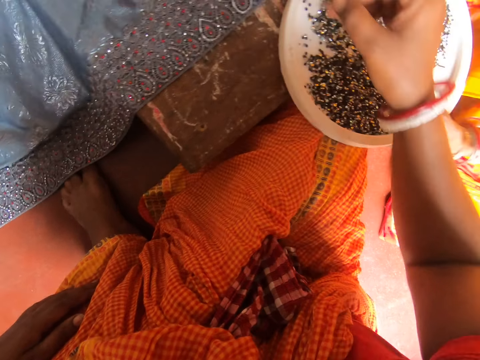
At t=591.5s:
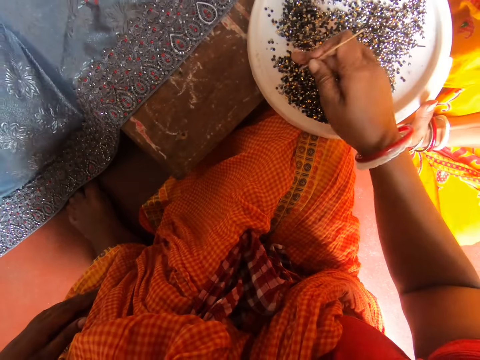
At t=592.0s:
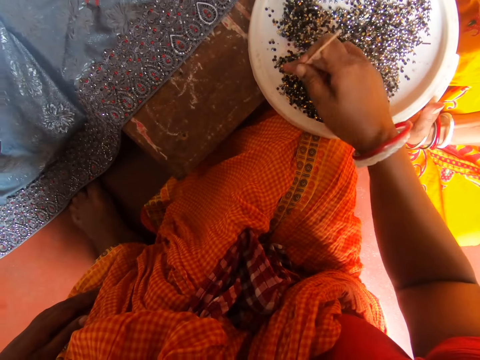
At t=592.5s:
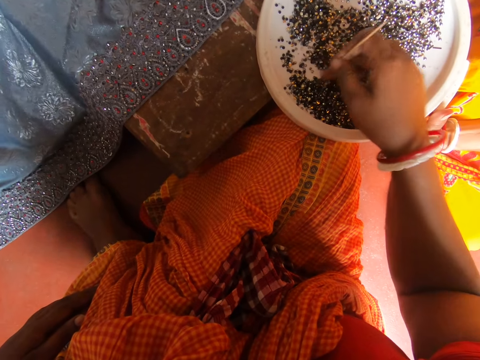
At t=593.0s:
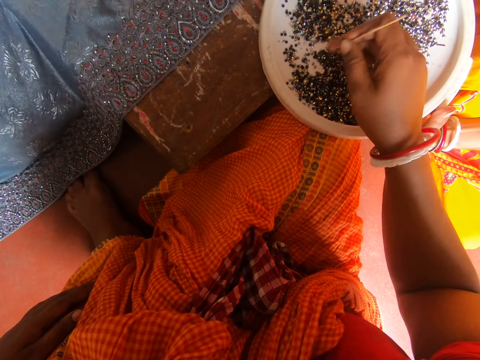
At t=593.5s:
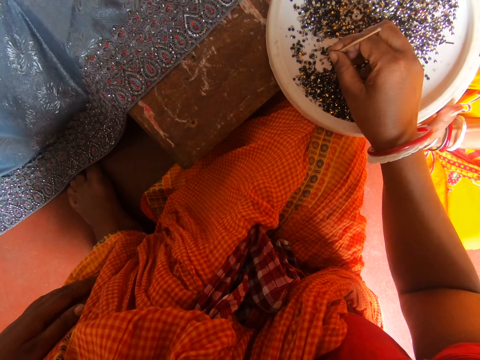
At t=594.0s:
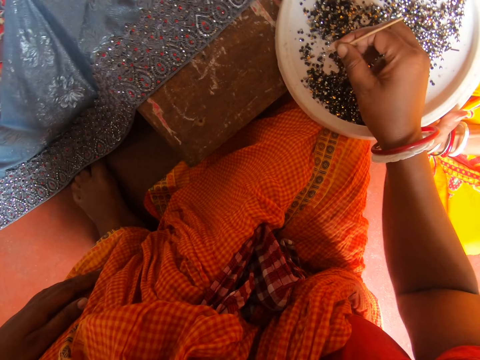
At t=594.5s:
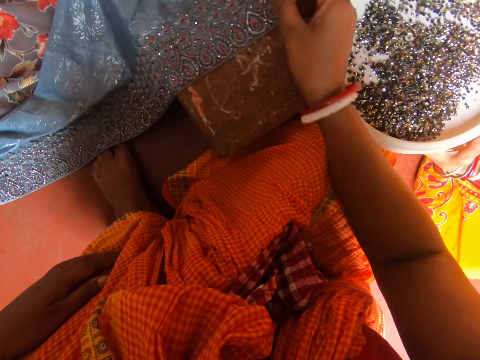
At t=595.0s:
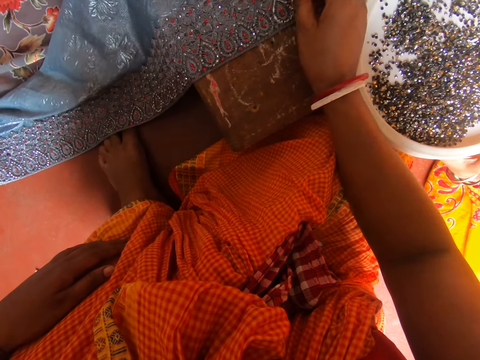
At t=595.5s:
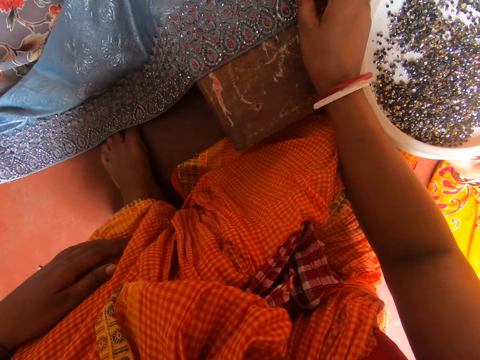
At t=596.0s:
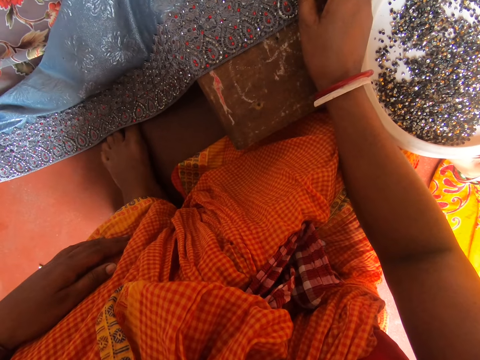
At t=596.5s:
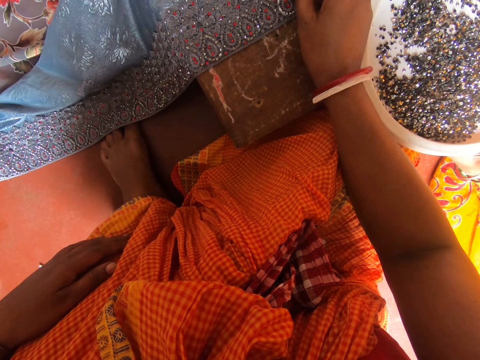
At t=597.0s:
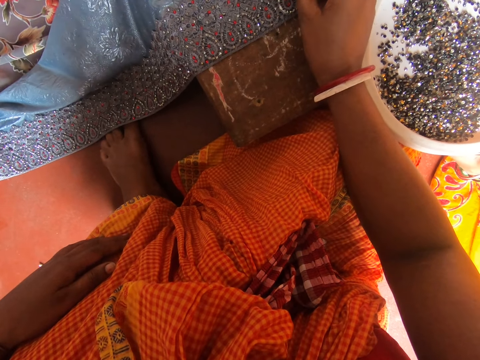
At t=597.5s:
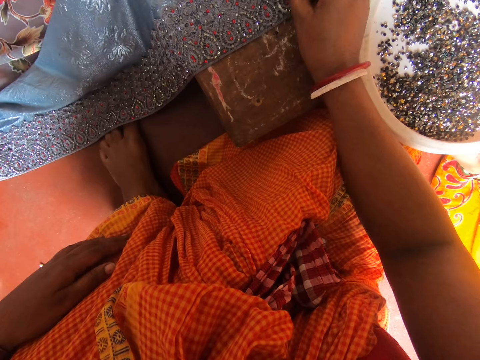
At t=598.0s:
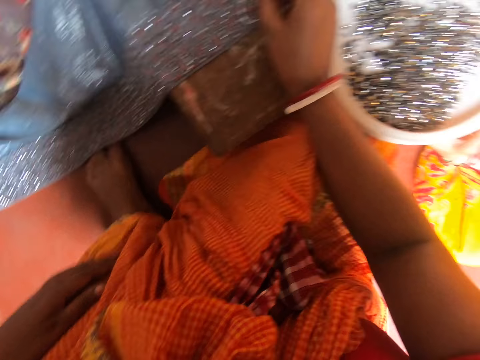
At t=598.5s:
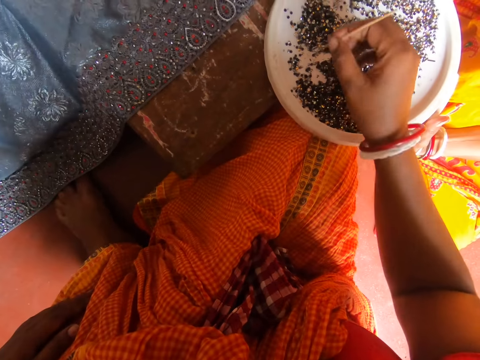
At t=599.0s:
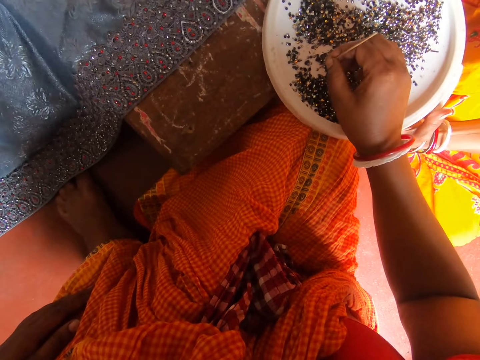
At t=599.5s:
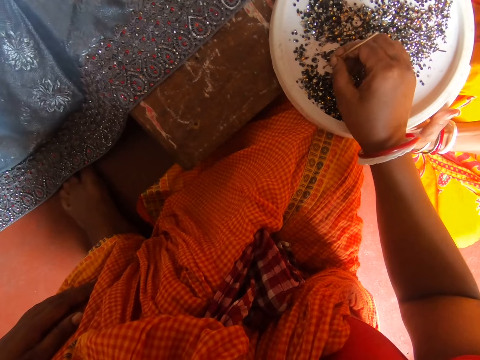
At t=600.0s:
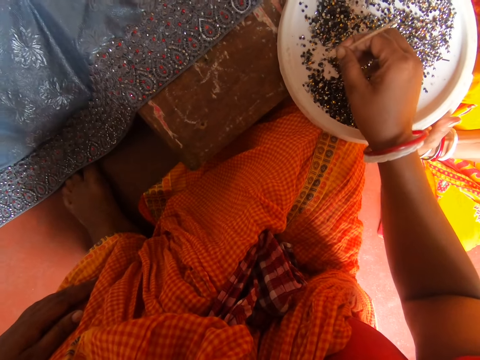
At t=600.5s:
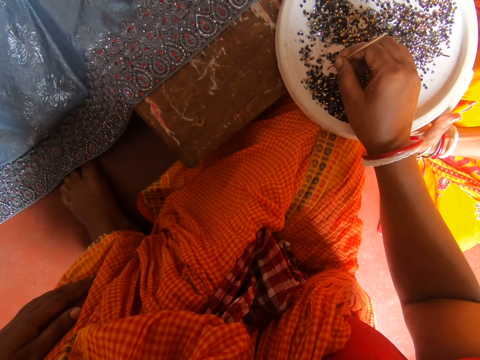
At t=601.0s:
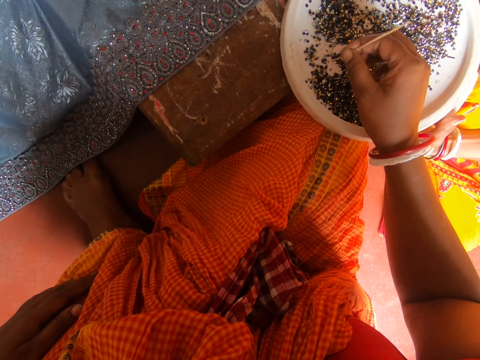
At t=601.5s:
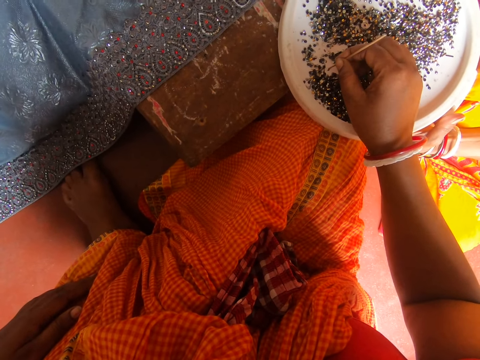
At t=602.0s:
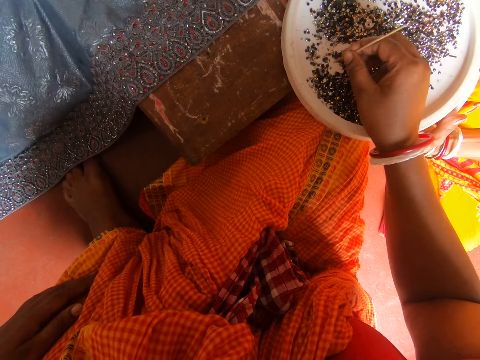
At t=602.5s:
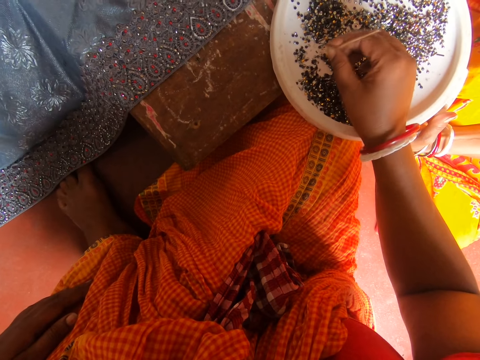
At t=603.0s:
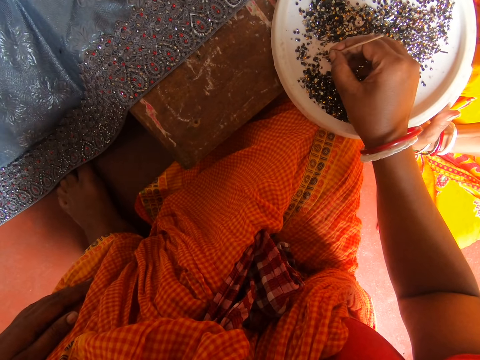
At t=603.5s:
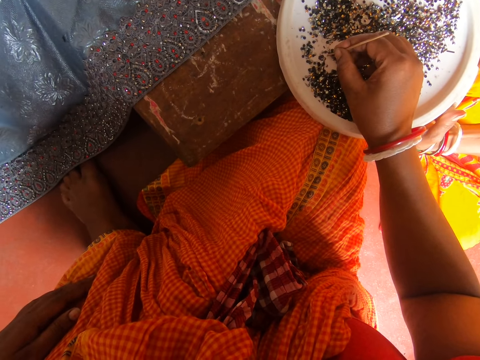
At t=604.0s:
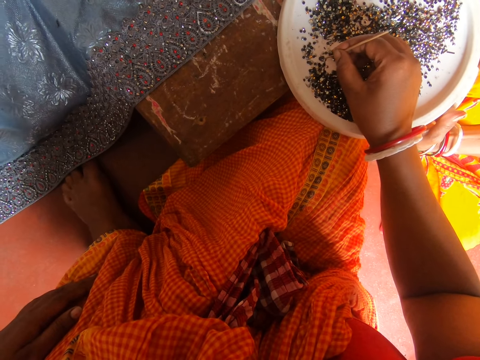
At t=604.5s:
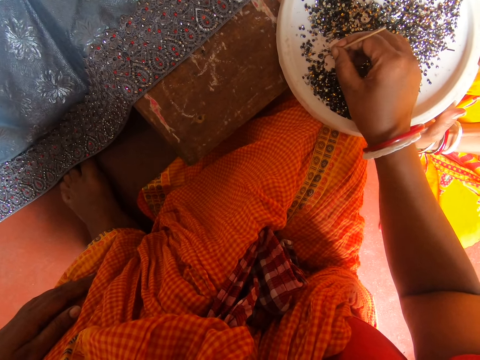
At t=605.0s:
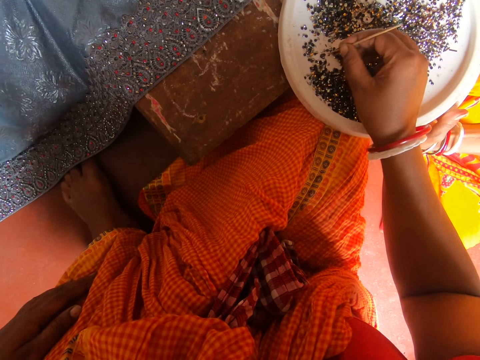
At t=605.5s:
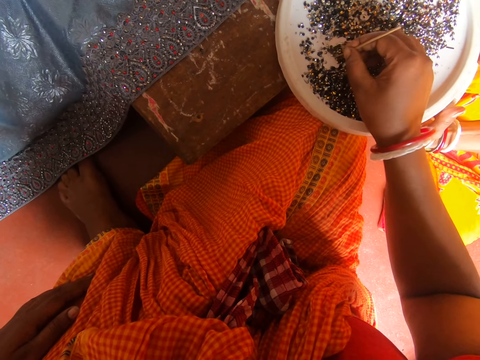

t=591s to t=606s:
A lady speaks to the camera wearer. The camera wearer searches for a bead in a tray with her finger. She moves the beads on the plate by hand. She picks a bead from the plate with the stick in hand. She puts the bead on a fabric on the table. She speaks to the lady. She picks beads from the tray with the stick. She drops a bead on the tray. She picks a bead from the plate with the stick in hand. She touches a bead on the plate with the stick.

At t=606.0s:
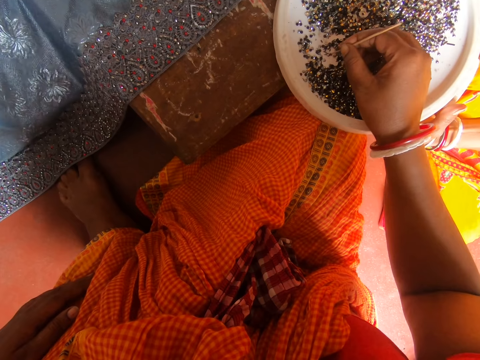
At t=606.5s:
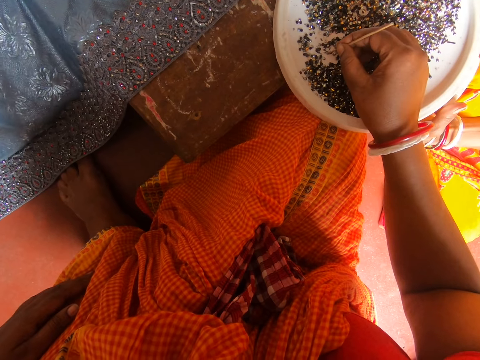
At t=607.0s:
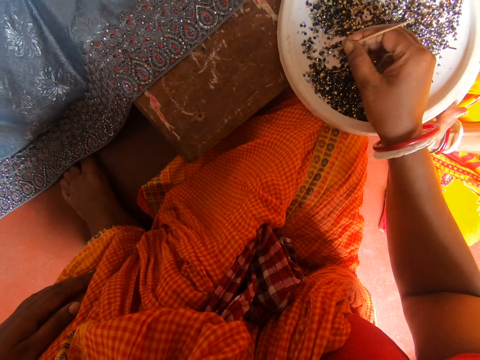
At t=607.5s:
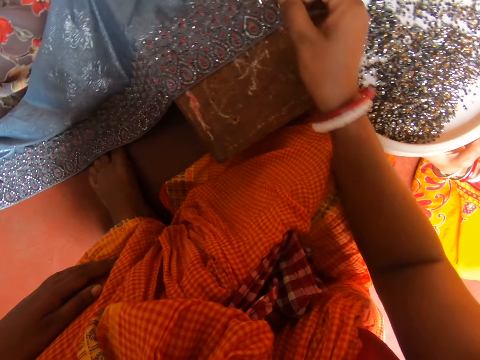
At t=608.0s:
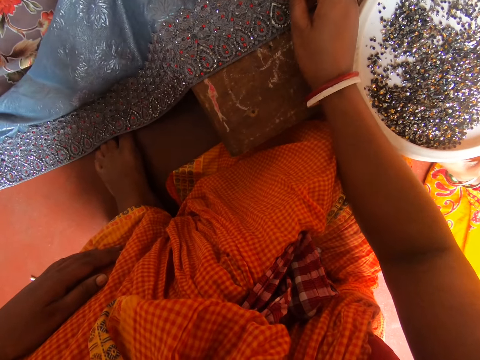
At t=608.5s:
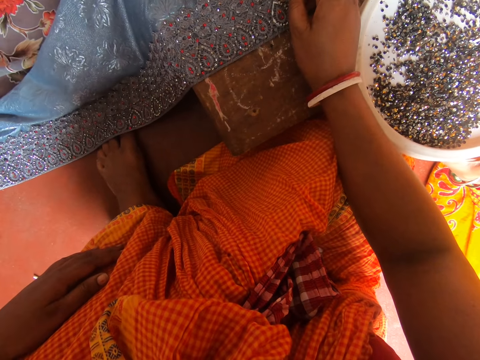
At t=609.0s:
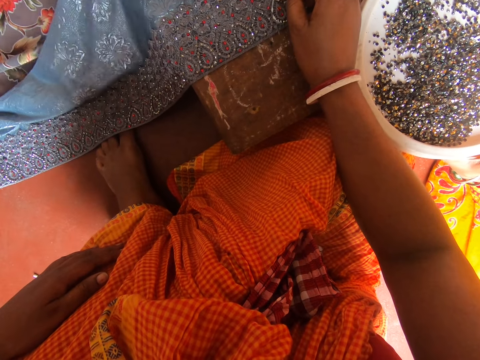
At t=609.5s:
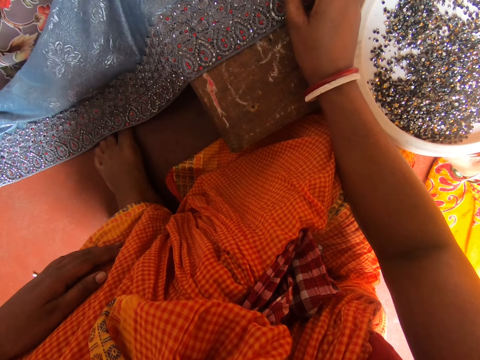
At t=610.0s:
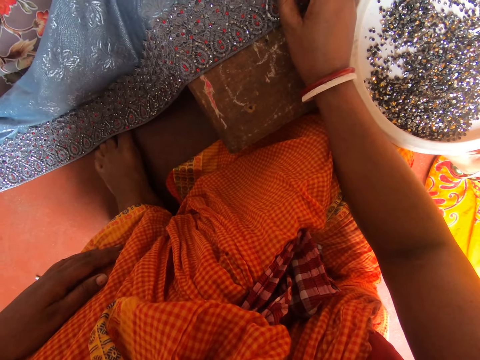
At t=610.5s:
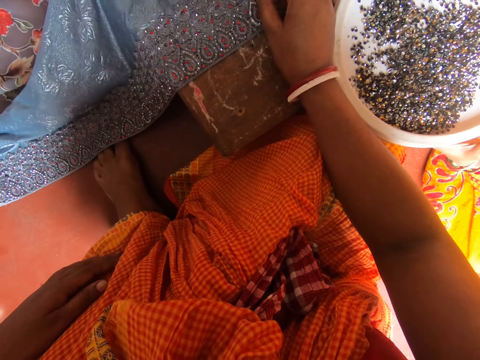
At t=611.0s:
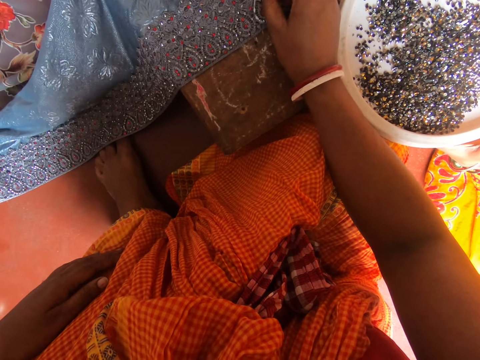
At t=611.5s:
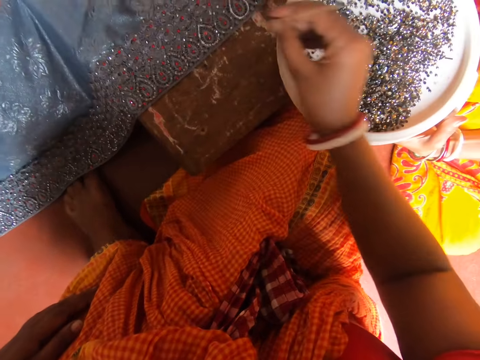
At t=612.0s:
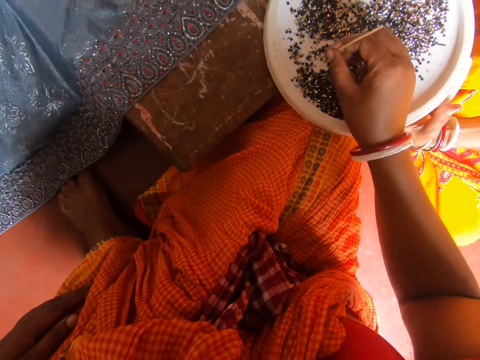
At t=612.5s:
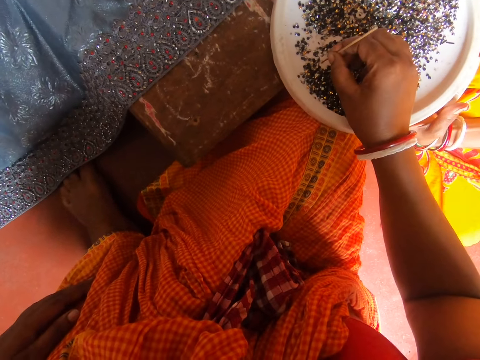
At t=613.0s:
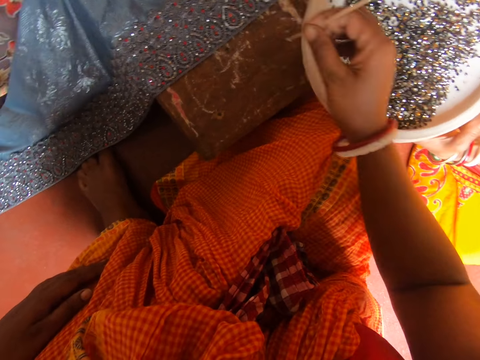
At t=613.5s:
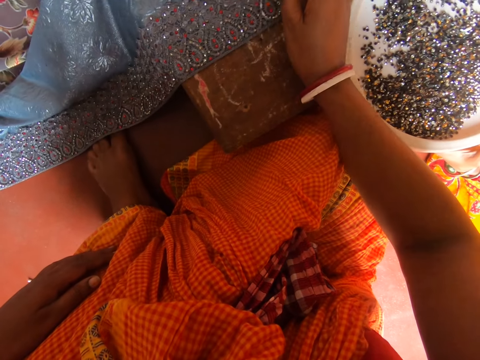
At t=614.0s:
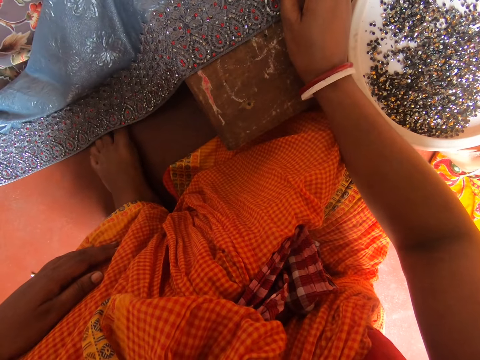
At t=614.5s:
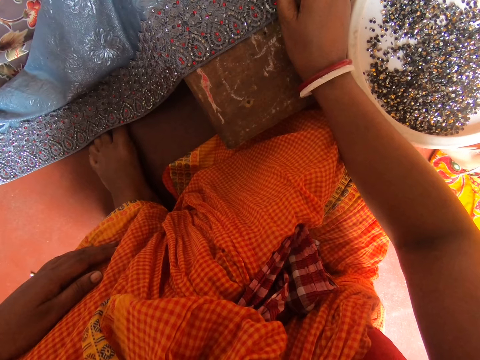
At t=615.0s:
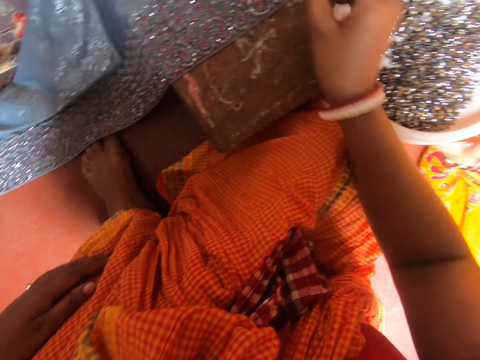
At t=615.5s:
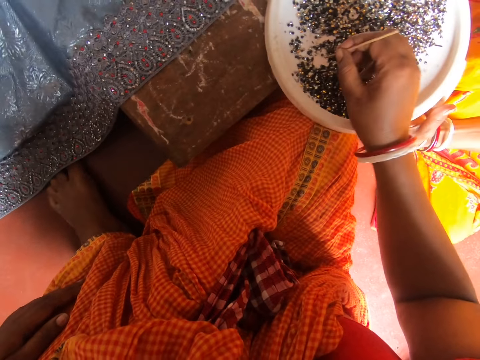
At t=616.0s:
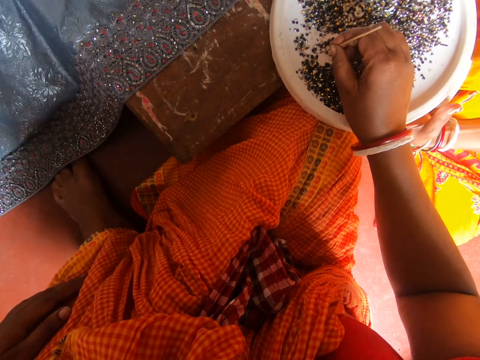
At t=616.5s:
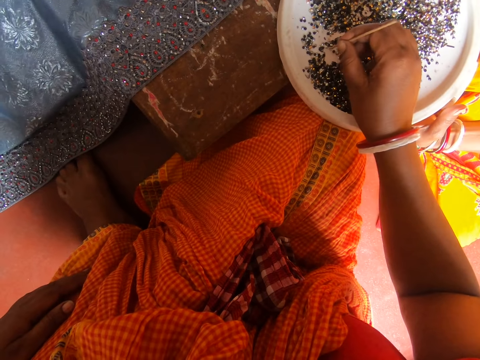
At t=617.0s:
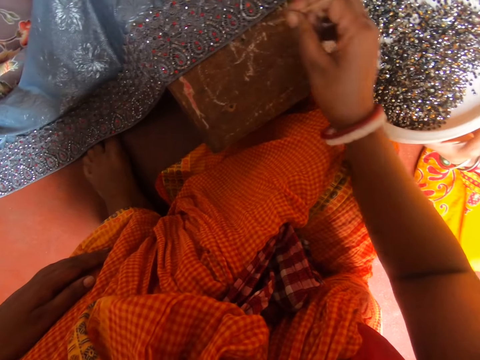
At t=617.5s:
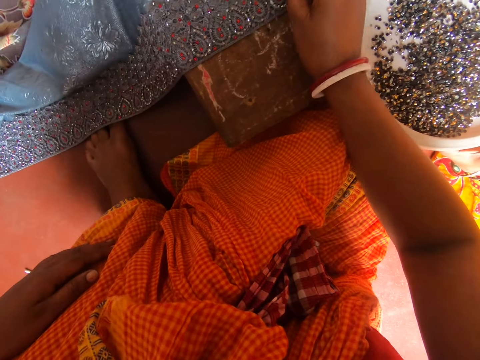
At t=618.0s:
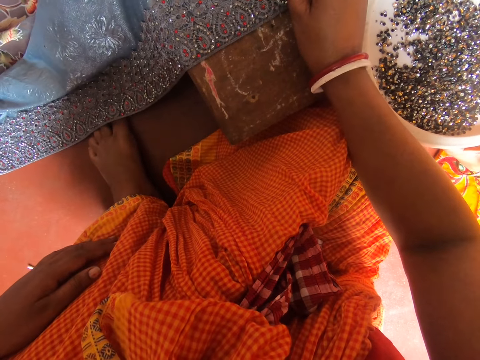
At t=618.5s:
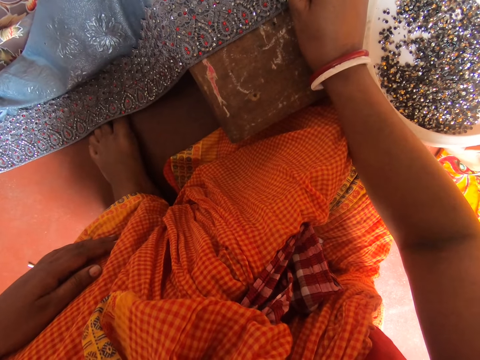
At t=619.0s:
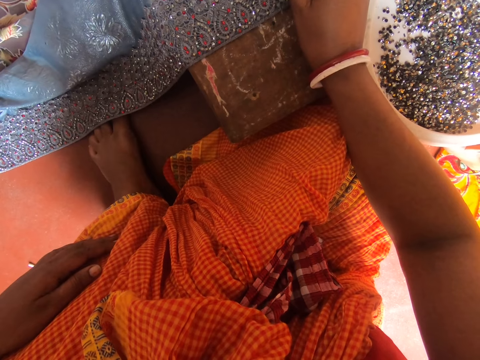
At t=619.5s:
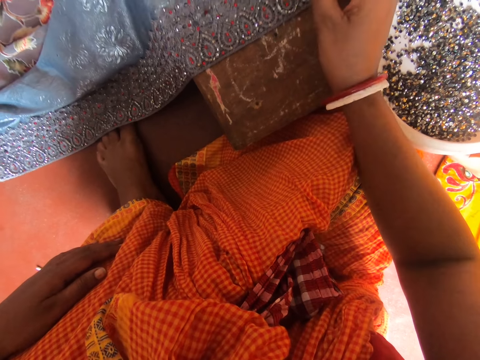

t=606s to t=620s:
The camera wearer moves beads on the plate with the stick. They pick a bead from the plate with the stick in hand. They put the bead on a fabric on the table. They pick a bead from the plate with the stick in hand. They put the bead on the fabric on the table. They pick a bead from the plate with the stick in hand. They put the bead on the fabric on the table.
